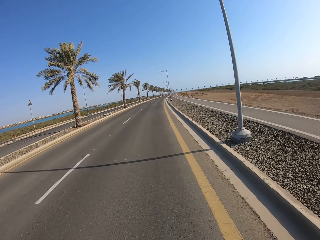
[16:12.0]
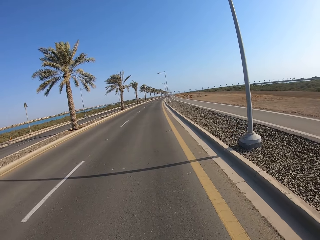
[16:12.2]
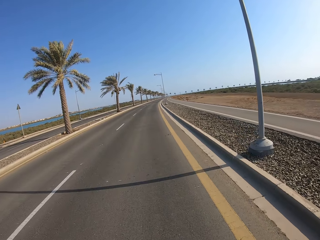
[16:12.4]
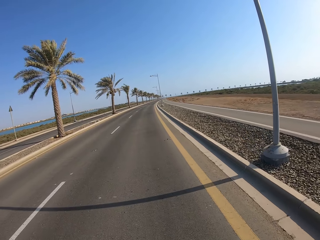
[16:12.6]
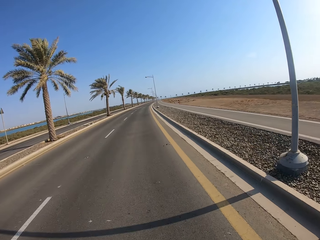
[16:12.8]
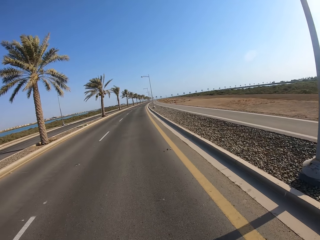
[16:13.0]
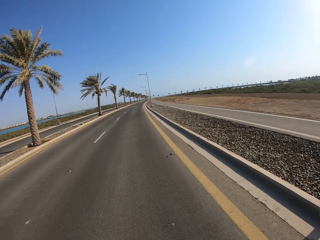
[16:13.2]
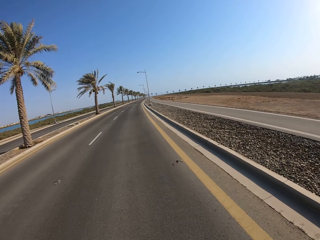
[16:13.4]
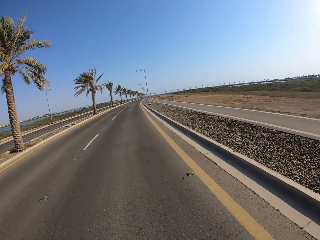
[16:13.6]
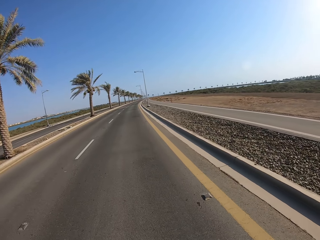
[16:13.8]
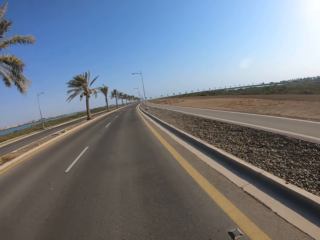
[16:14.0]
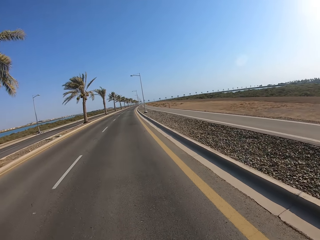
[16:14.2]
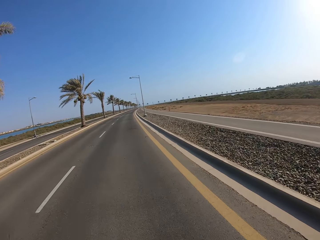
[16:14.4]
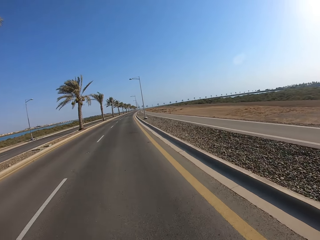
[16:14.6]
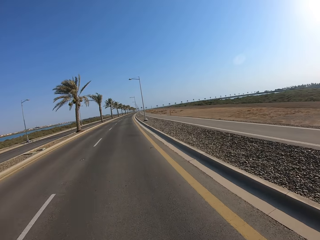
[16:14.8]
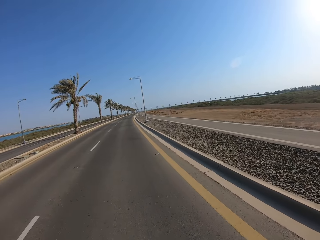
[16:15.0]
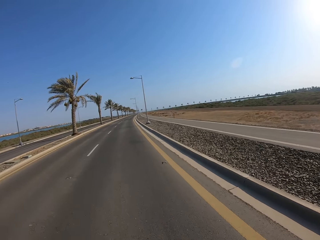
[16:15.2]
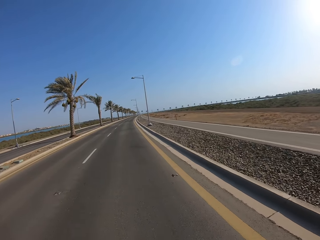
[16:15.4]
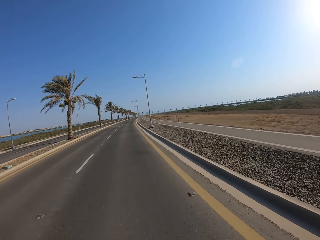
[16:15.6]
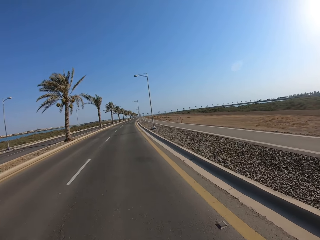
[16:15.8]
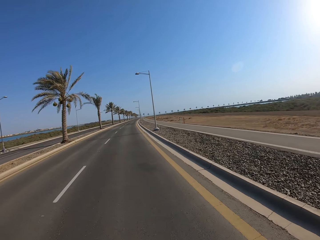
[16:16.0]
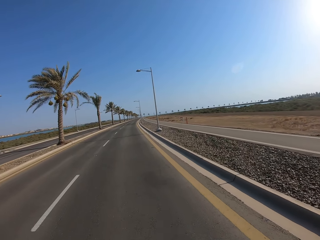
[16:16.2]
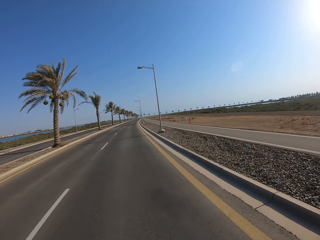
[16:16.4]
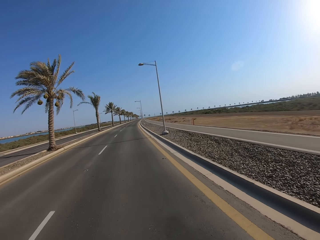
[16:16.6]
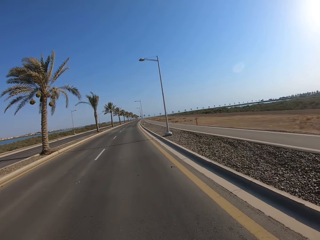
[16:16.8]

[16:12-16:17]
The camera wearer cycles a bicycle on the road.
